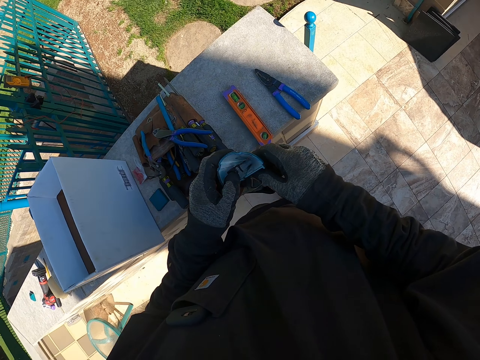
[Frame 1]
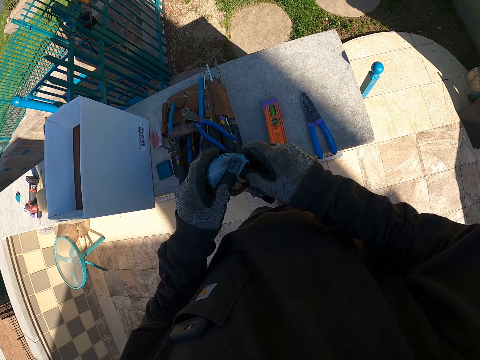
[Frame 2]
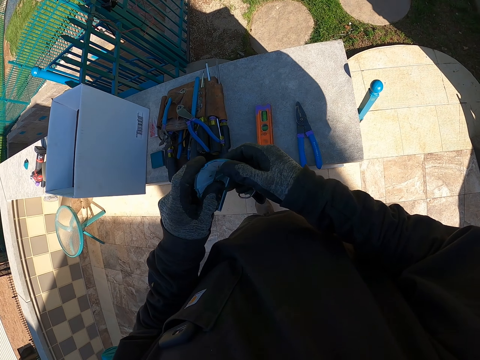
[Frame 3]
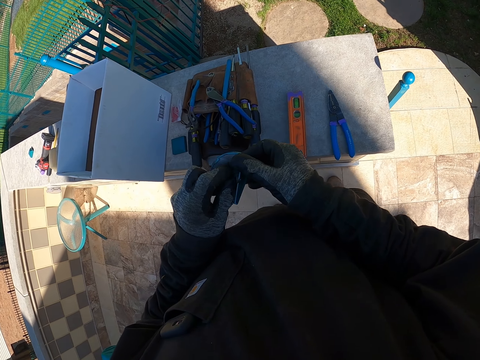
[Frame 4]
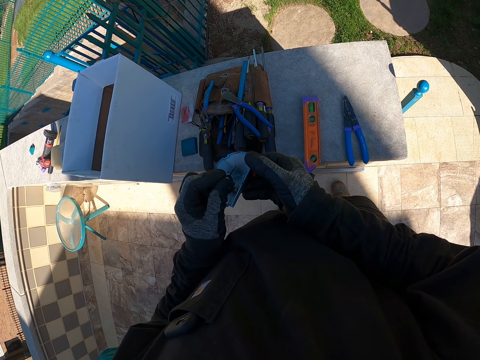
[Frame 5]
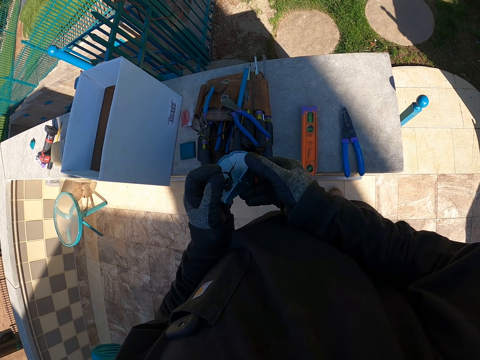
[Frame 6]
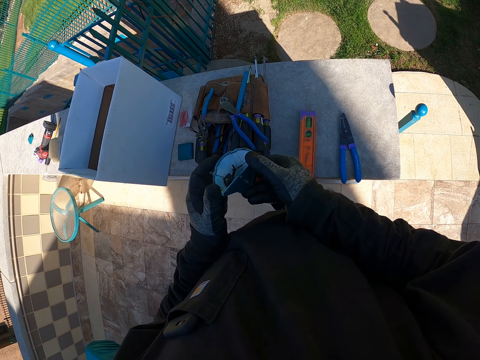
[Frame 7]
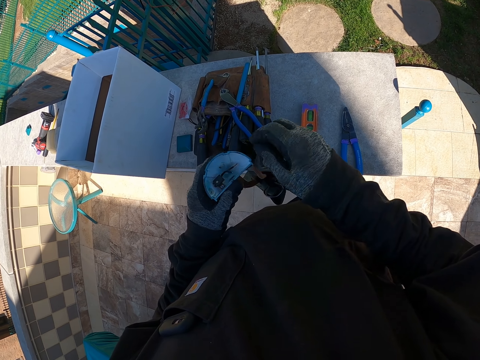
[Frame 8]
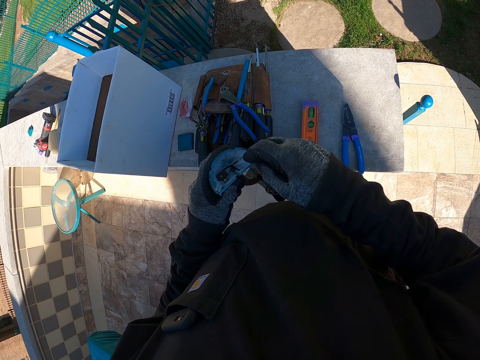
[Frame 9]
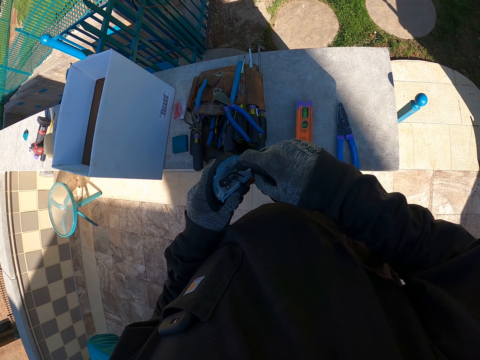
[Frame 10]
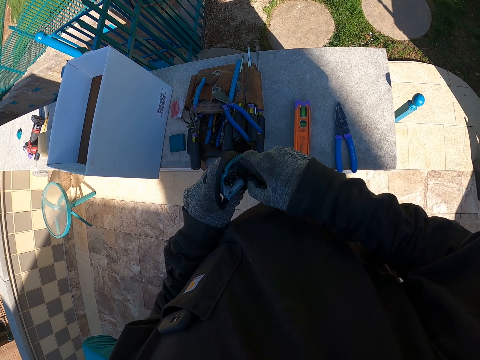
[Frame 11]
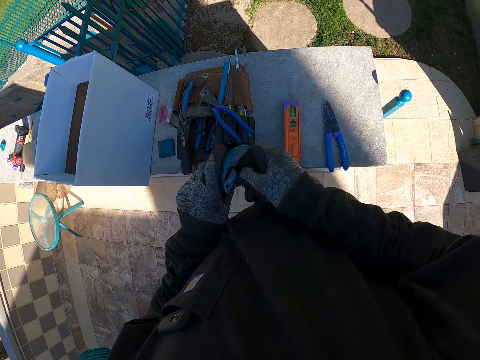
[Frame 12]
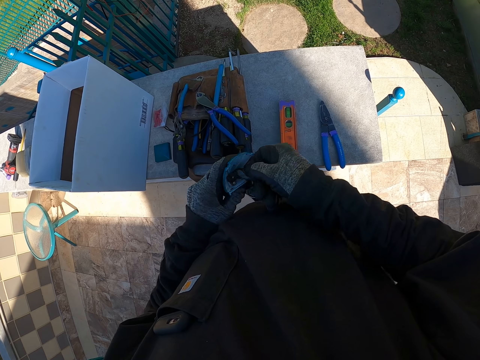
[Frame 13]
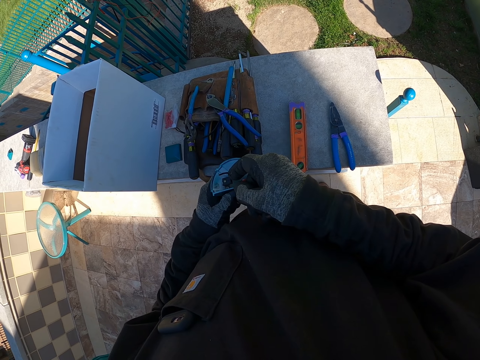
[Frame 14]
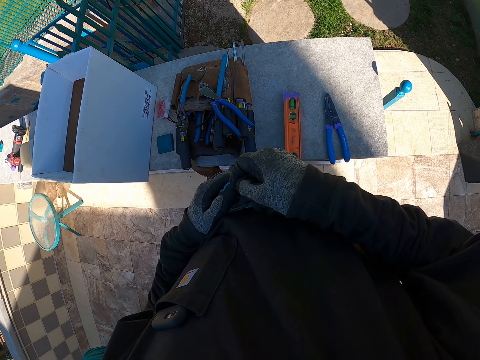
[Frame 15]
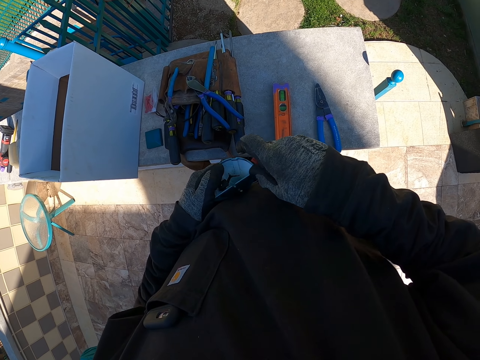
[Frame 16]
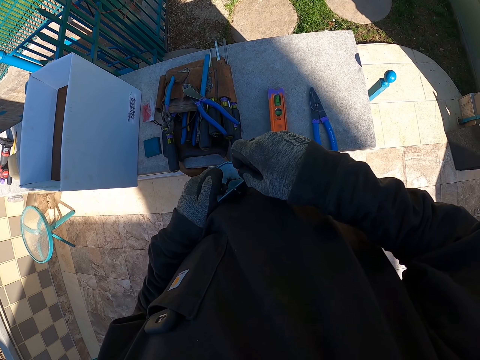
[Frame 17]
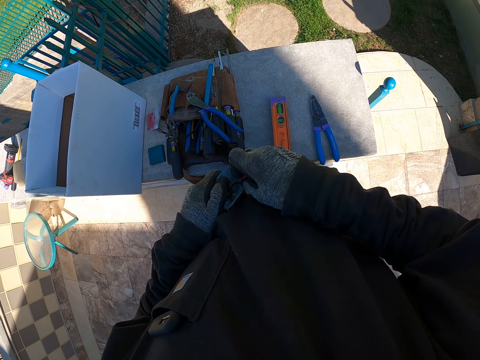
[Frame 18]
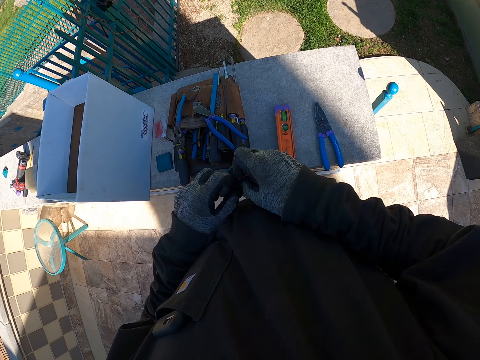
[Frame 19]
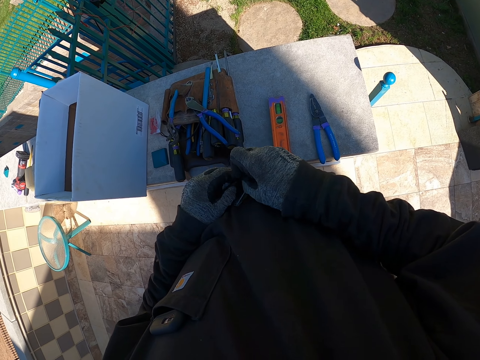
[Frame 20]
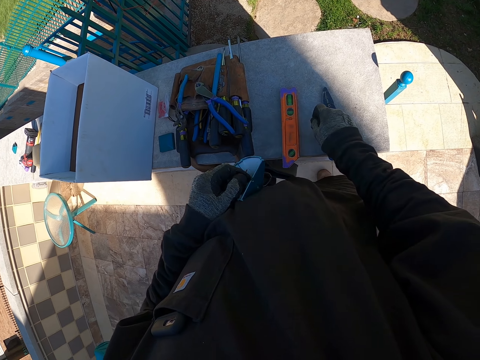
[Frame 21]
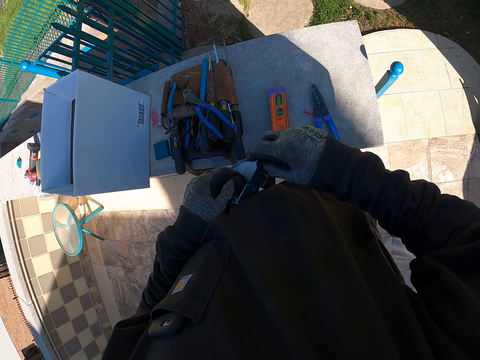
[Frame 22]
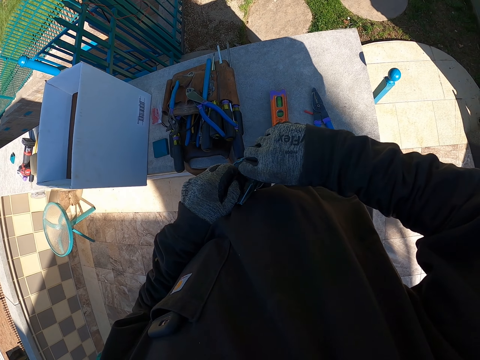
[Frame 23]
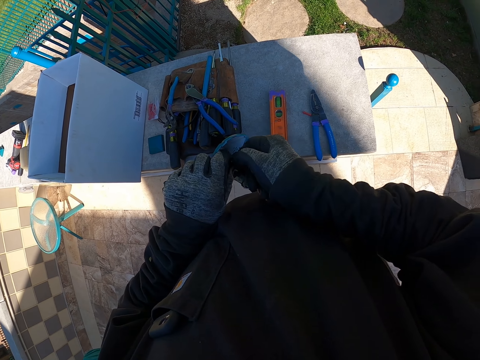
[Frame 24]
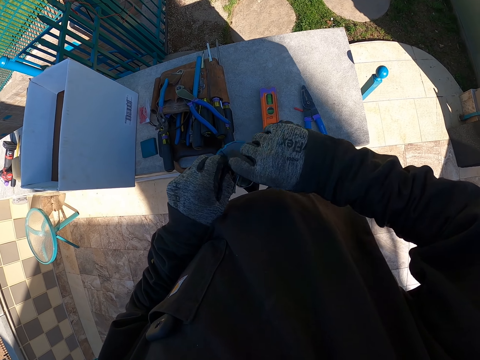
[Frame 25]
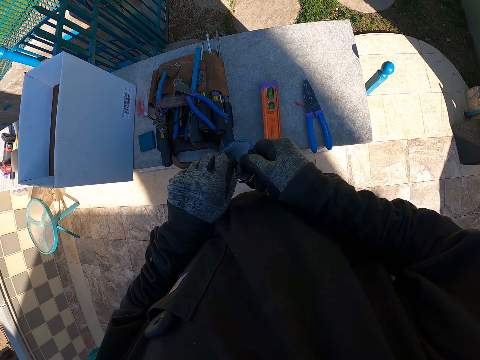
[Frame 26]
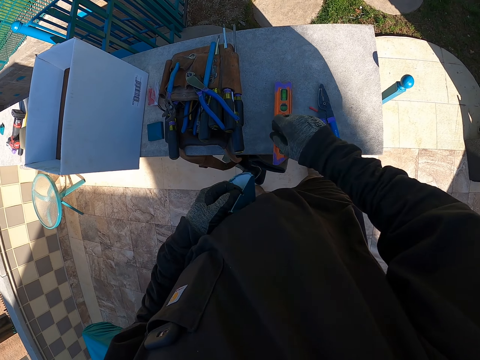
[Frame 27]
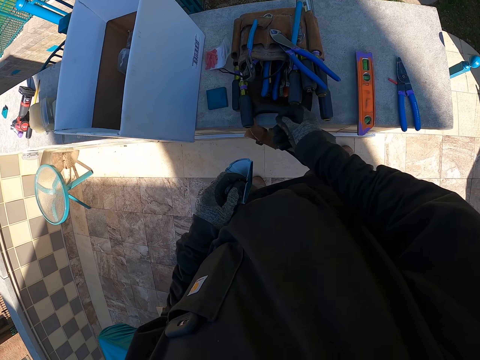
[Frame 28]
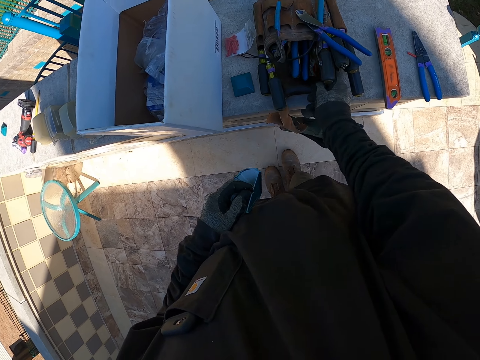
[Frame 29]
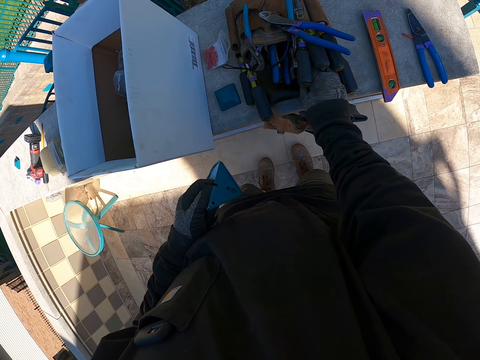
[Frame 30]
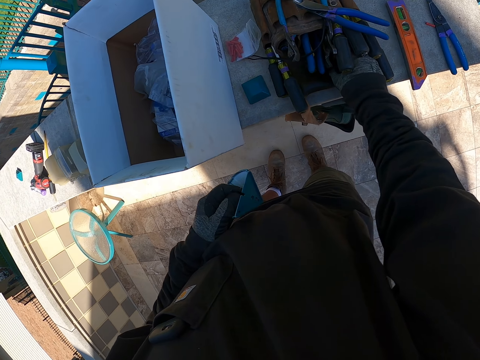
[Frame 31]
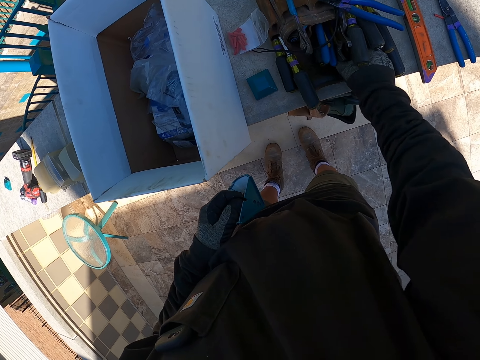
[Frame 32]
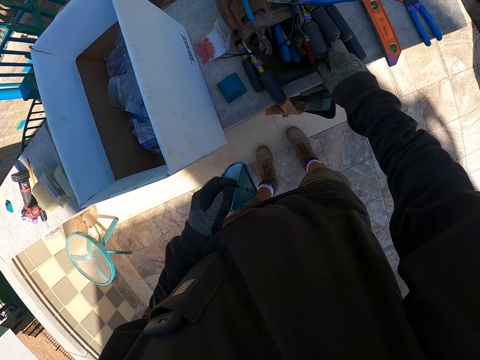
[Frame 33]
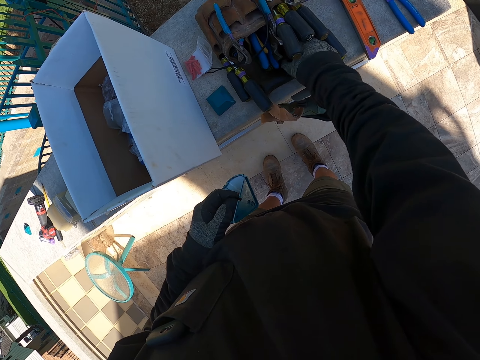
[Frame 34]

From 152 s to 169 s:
The camera wearer holds something. They stretch the lid cable. They touch something. They fix a pipe insulator on the lid cable. They drop one insulator on the wall. They turn the lid cable. They pull the cutter on the tool belt.

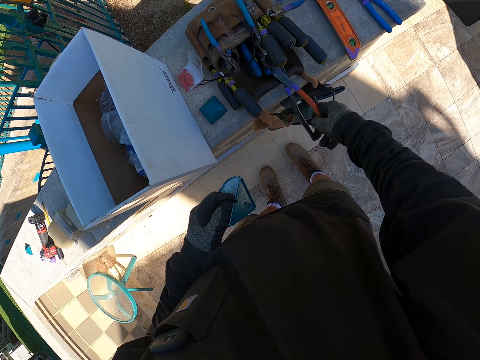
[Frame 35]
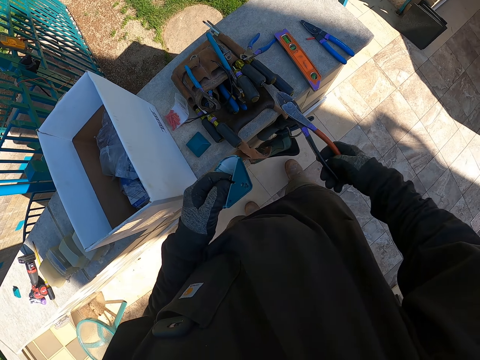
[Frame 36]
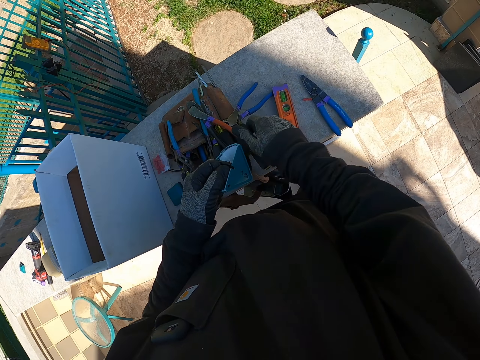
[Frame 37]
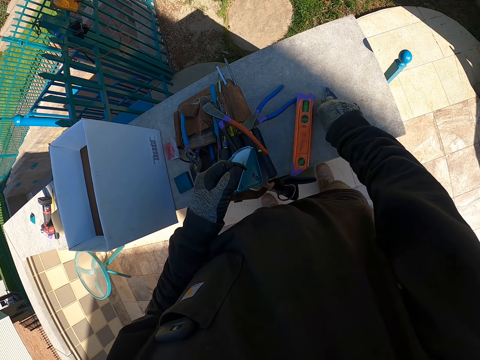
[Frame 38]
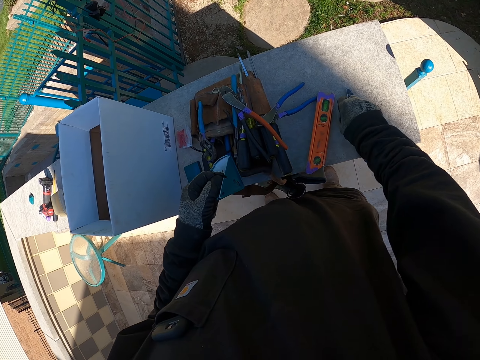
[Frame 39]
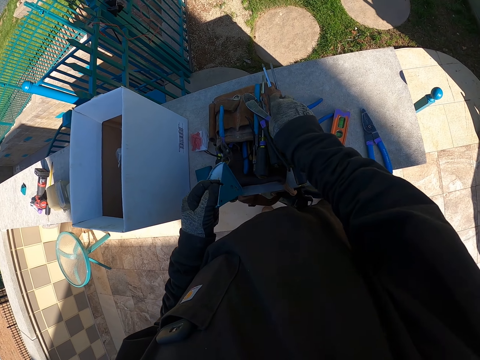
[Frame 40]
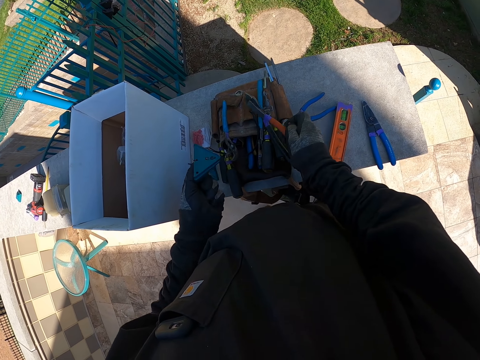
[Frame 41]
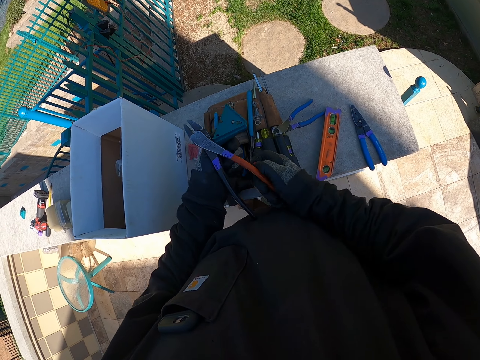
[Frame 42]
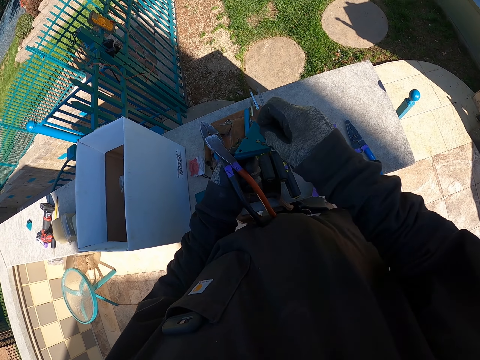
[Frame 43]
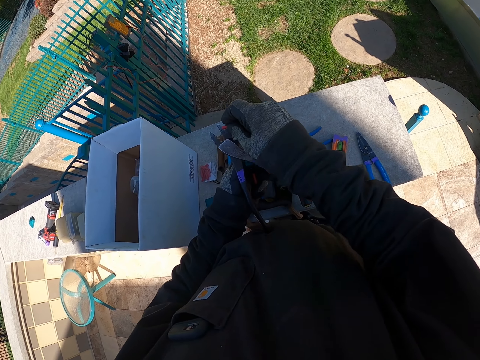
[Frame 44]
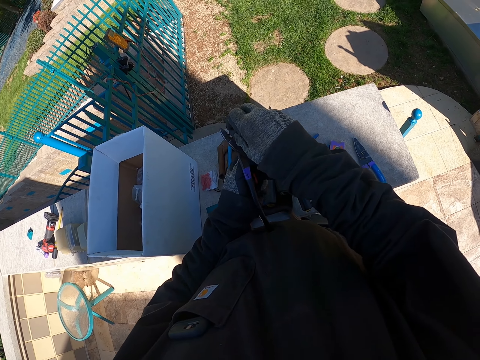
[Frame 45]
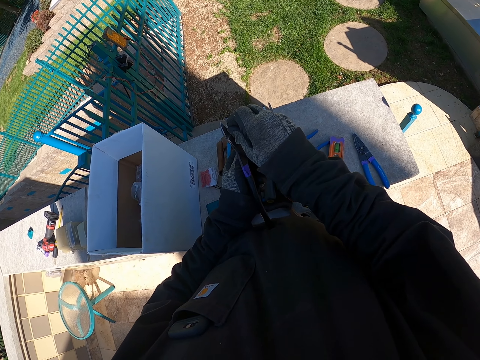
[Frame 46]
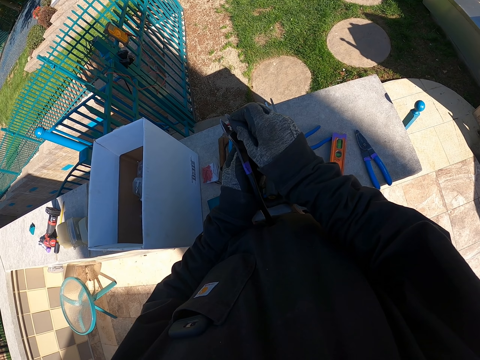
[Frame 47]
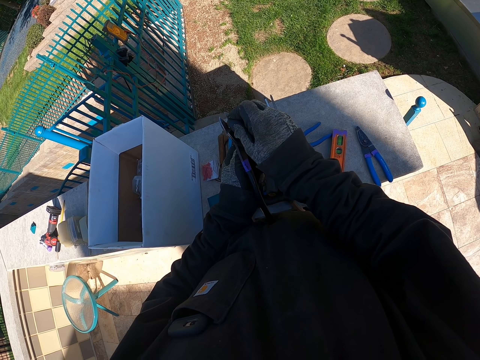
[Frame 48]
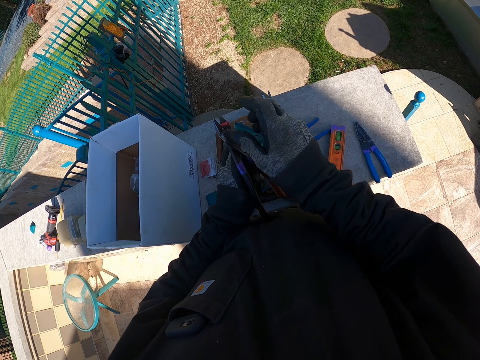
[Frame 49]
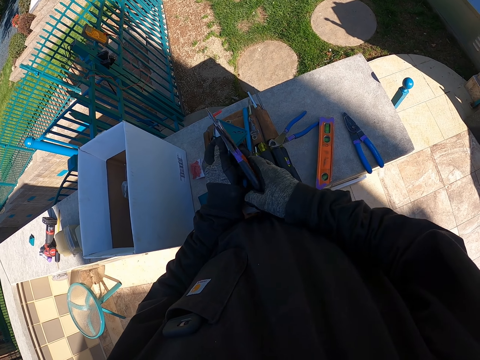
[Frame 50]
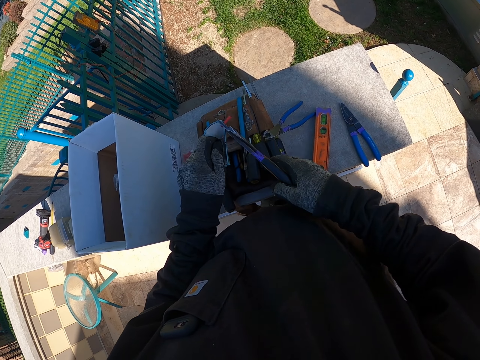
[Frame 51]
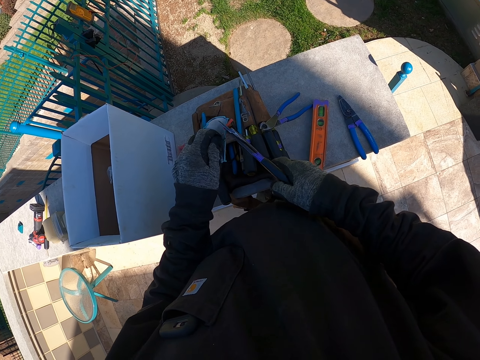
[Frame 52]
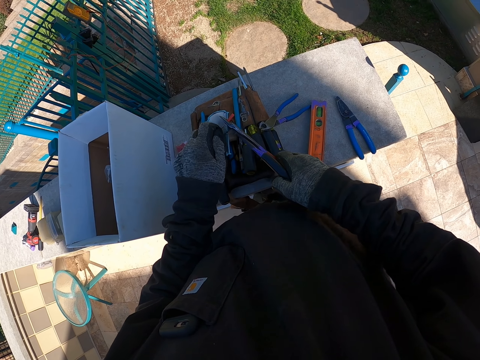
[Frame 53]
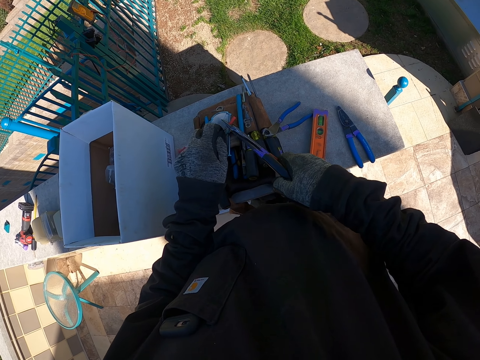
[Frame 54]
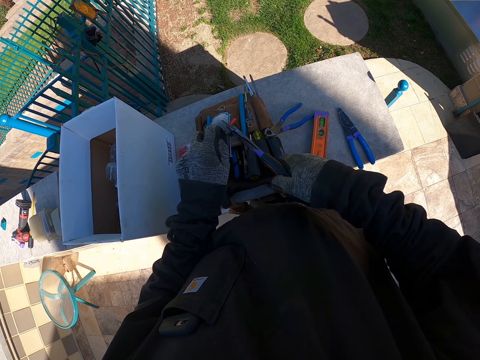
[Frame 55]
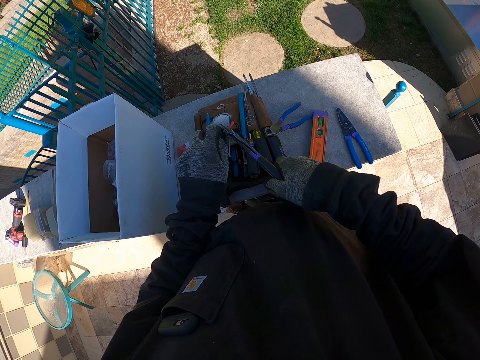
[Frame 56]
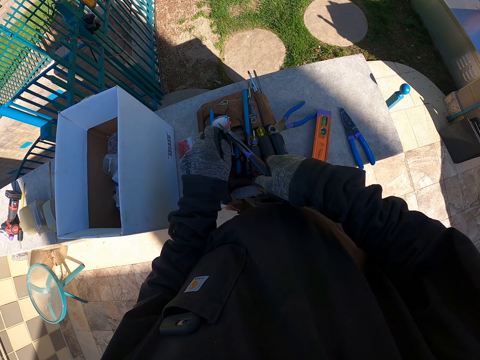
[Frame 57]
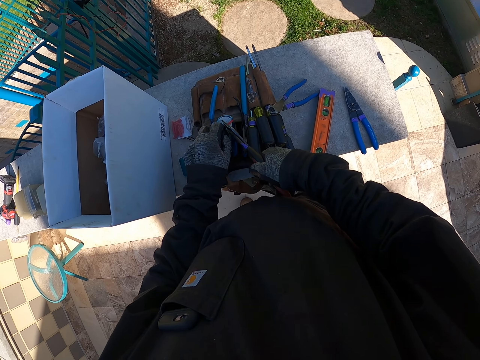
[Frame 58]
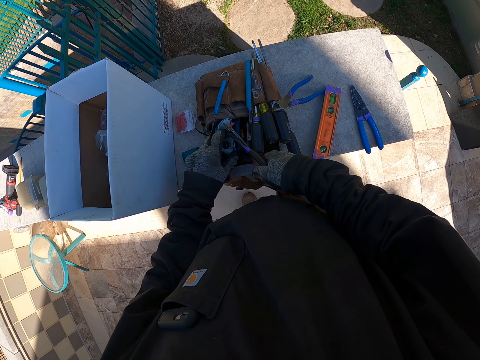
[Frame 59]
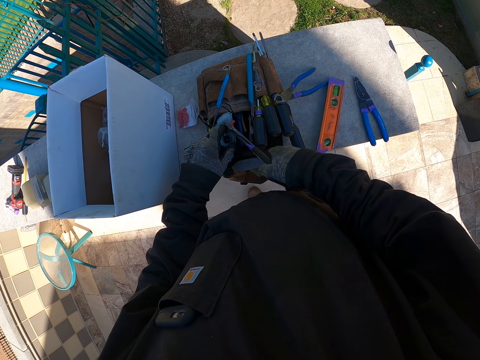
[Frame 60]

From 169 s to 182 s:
The camera wearer holds the pliers or cutter. They drop the cutter on top of the belt. They pick up a pipe insulator on the wall. They drop the insulator on the tool belt. They take the cutter and shift the cutter to the left hand. They hold the pliers. They fix a pipe insulator on the cutter. They take the cutter to the right hand. They fix a pipe insulator on the lid top cable. They cut something.
